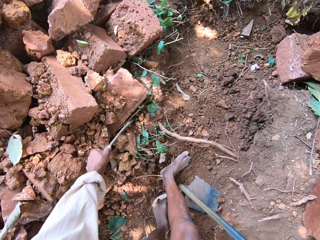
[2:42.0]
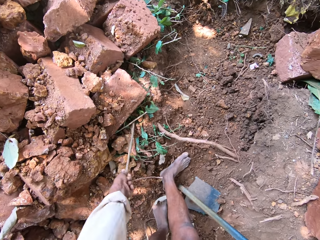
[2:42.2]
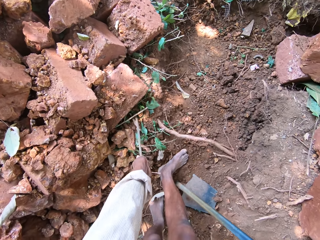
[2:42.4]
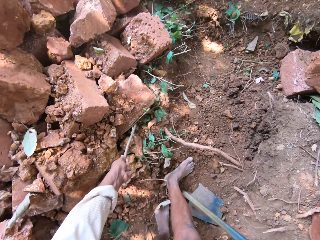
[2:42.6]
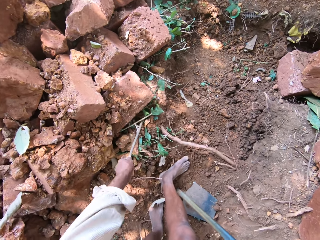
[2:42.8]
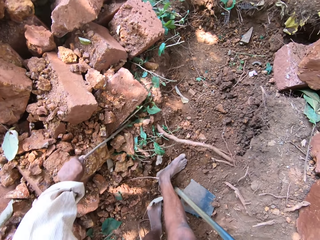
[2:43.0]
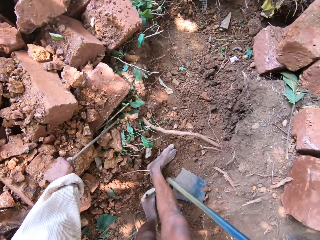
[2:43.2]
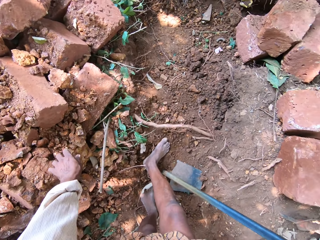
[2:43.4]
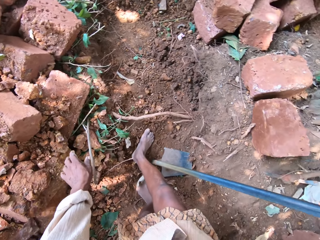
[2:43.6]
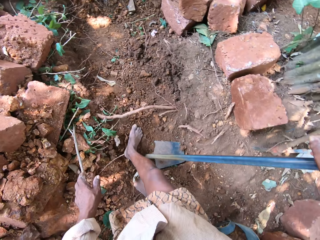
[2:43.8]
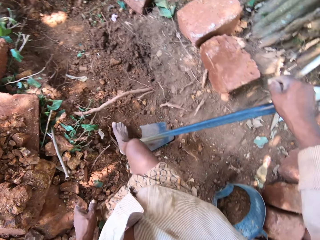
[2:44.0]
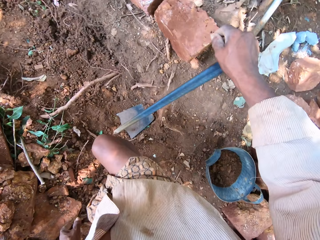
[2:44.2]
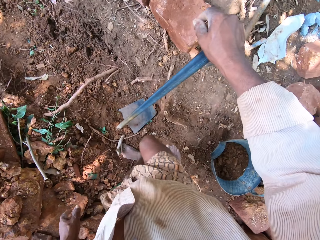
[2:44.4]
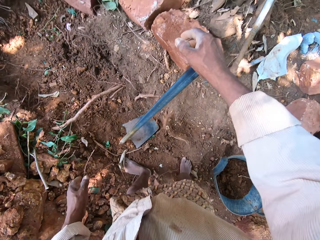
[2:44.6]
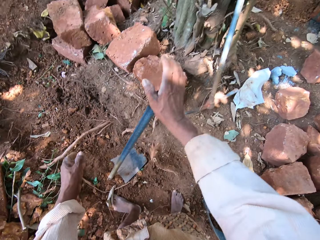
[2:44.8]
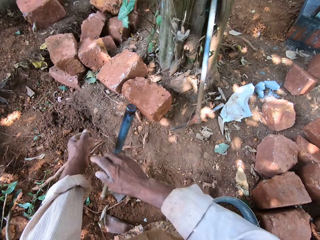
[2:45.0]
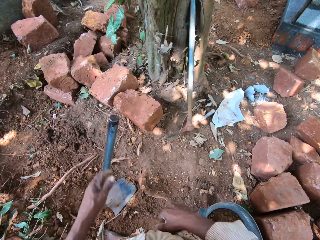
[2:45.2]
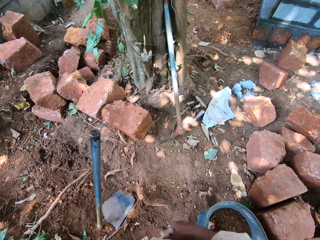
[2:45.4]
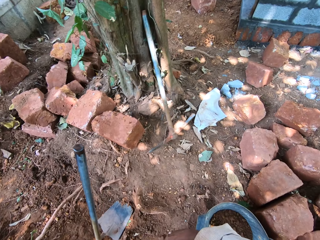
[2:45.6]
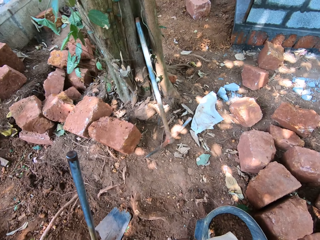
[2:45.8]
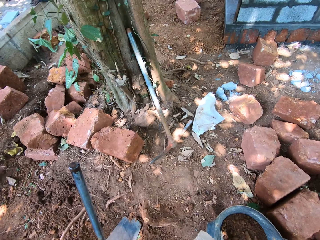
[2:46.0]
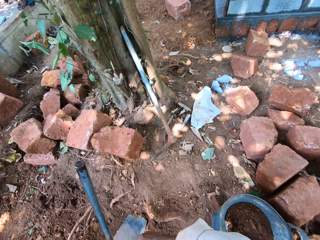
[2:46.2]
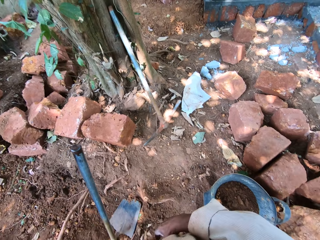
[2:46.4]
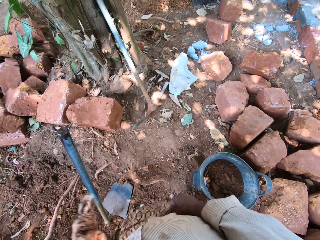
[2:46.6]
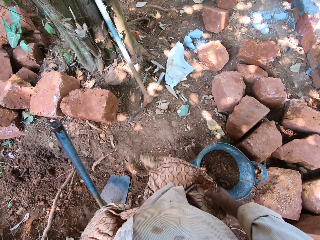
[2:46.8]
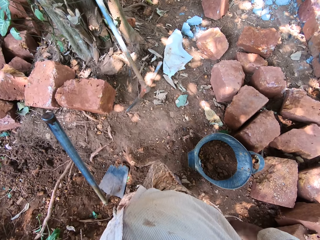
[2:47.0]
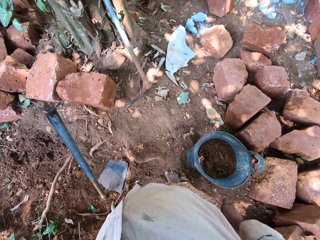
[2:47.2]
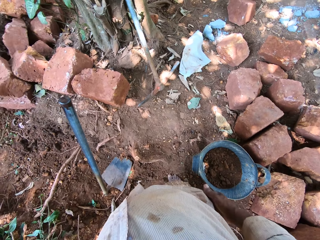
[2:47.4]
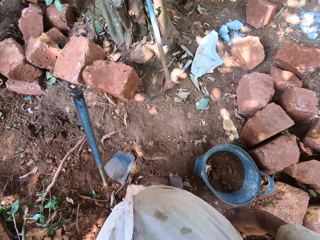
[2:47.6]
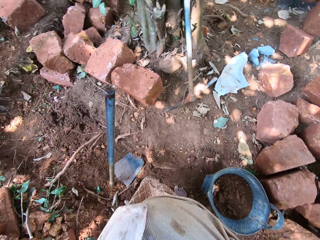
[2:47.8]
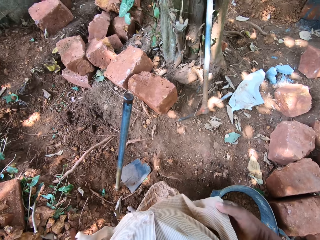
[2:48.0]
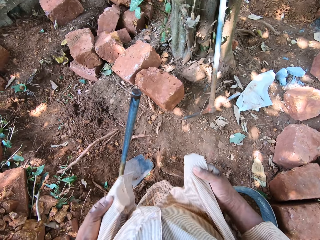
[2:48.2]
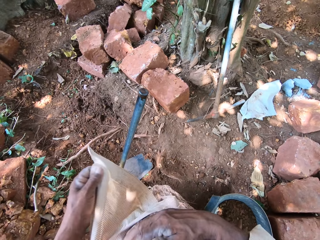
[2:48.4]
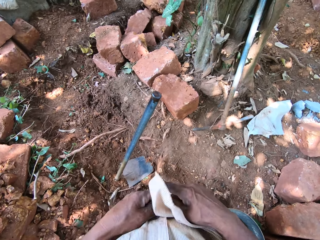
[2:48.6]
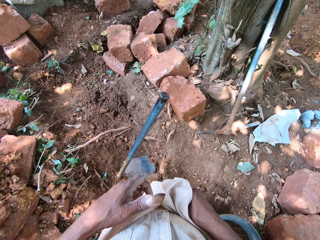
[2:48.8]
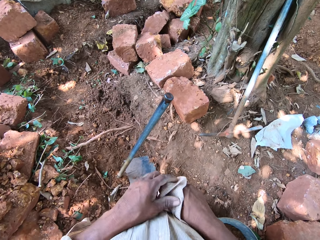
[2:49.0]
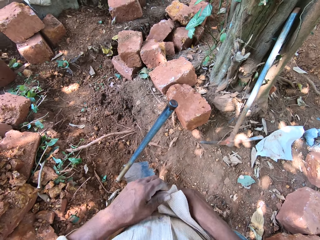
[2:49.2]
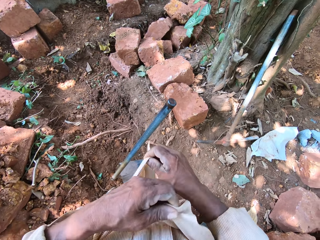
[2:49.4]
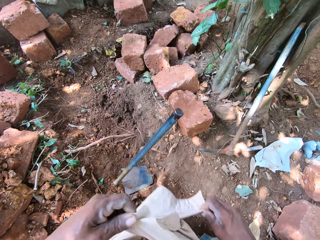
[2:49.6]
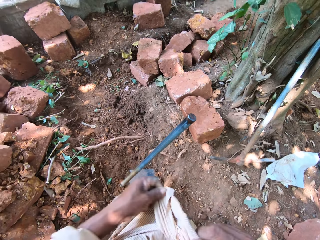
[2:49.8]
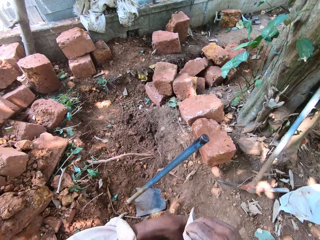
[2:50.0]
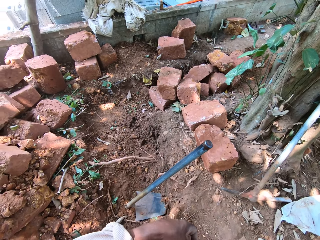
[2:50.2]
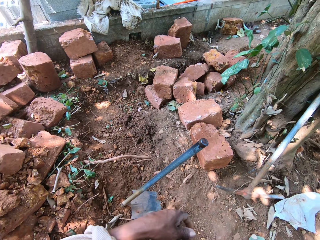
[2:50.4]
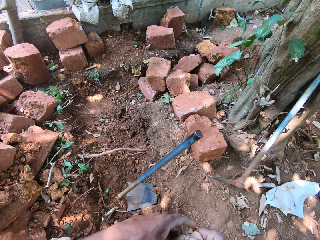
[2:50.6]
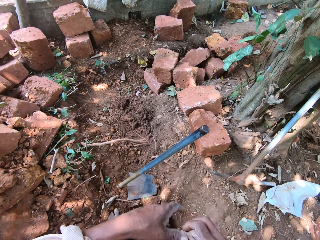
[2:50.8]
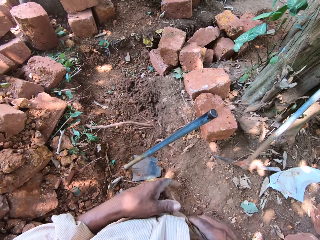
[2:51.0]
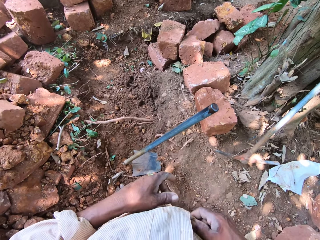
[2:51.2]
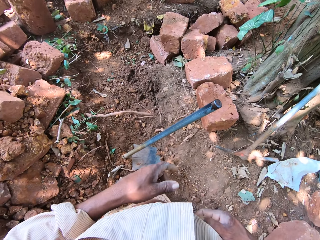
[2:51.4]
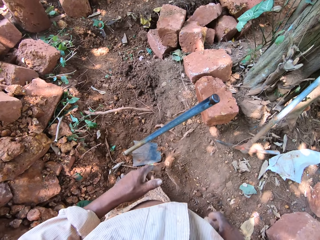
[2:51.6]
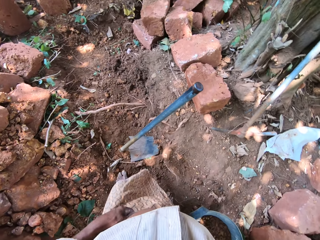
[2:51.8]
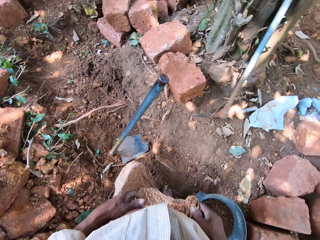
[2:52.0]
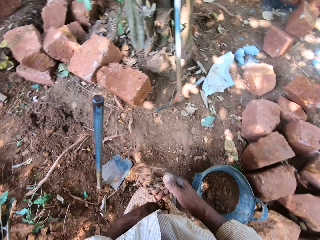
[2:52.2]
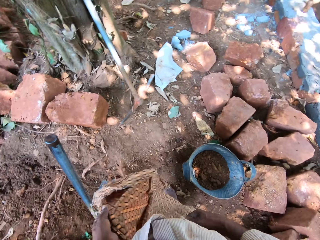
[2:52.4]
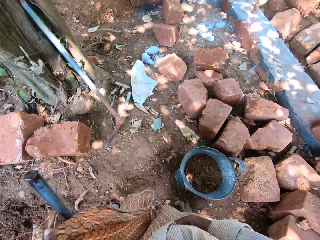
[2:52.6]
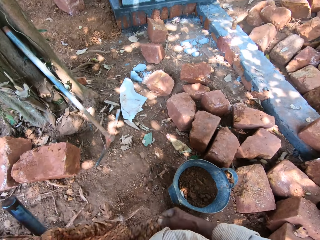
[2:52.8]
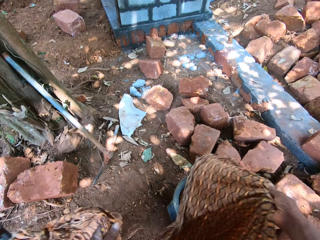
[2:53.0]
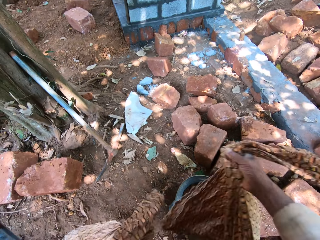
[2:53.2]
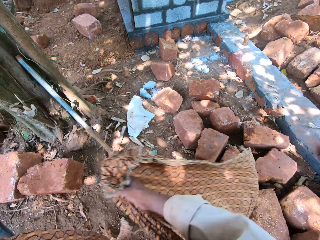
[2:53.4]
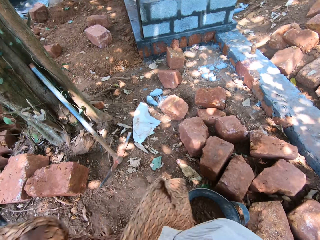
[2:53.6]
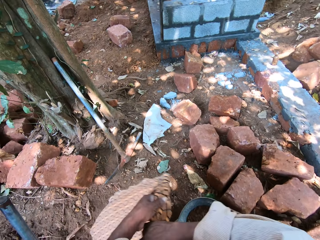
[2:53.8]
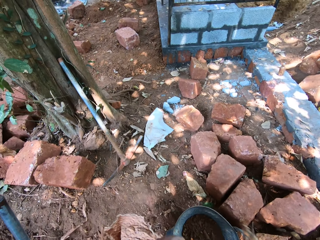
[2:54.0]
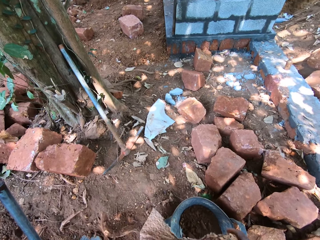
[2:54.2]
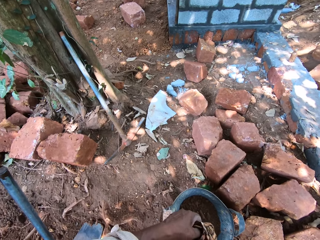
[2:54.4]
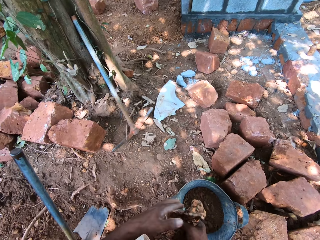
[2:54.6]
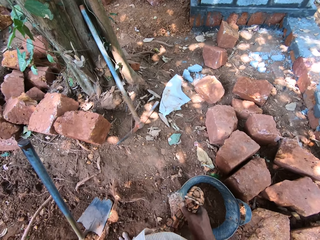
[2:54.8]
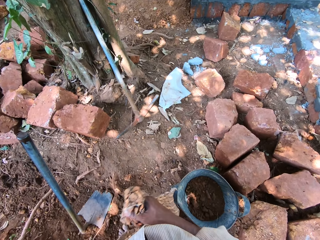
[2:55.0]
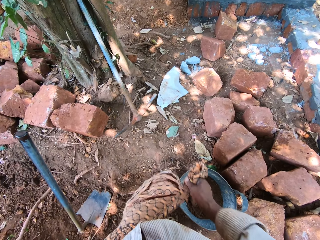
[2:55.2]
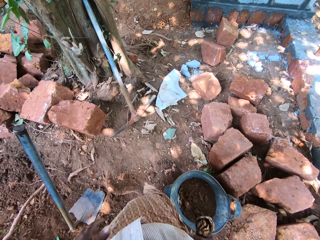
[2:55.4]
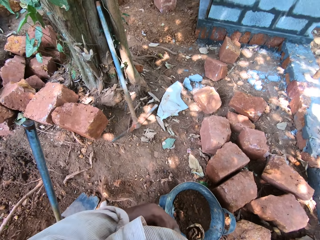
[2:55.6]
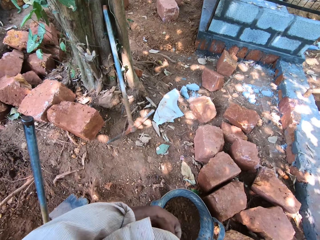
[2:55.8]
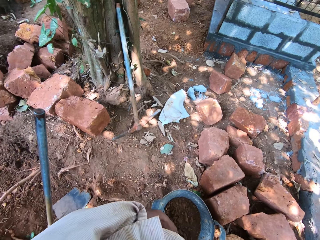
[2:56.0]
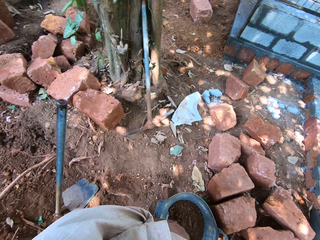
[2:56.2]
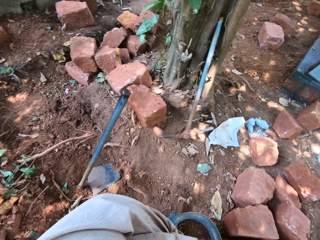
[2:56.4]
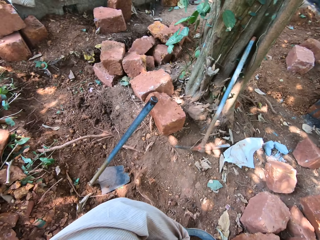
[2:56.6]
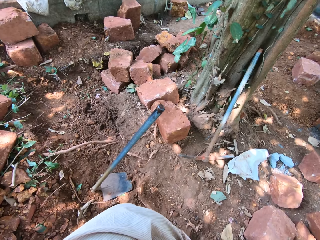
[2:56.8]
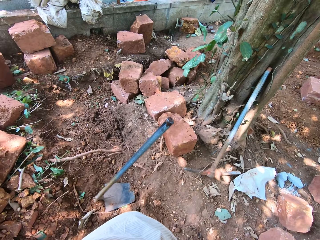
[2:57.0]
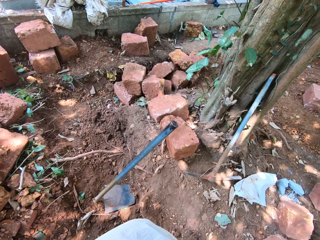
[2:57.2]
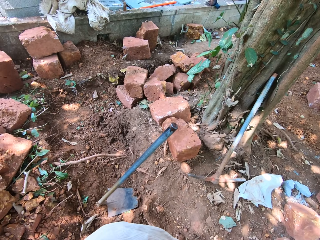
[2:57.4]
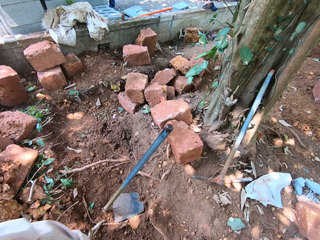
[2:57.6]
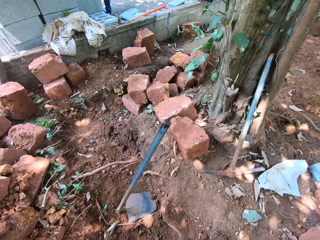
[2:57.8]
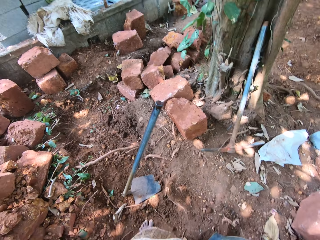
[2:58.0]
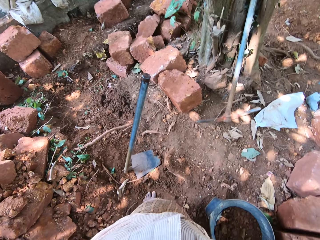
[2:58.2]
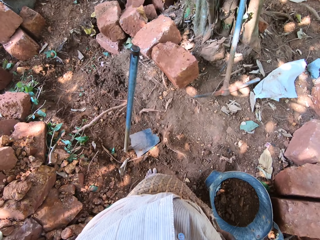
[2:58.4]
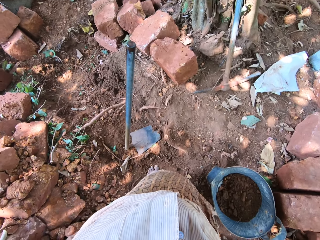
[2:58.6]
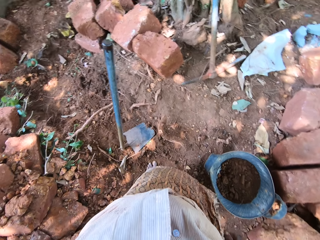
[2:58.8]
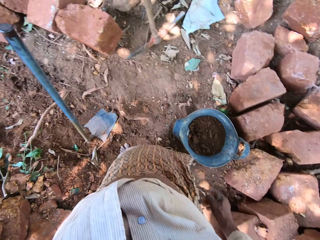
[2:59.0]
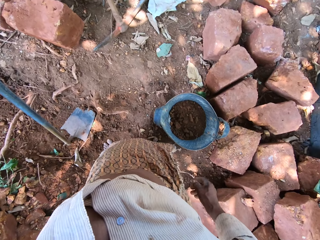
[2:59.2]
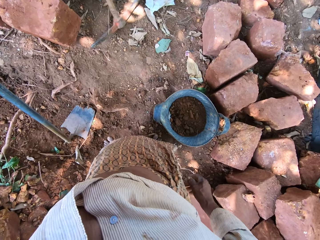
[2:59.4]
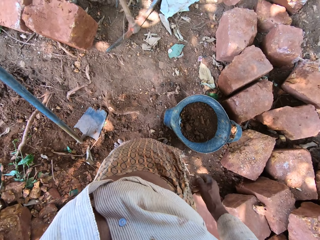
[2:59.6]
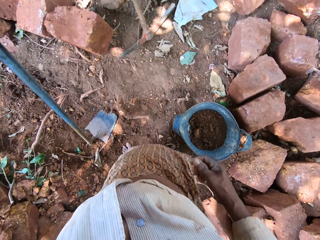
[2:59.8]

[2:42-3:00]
The camera wearer looks around. He adjusts his cloth with both hands. He ties the cloth. He ties a scarf. He looks around.

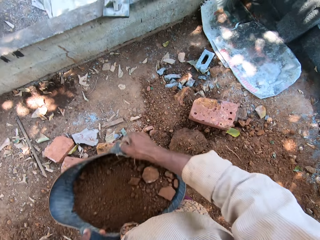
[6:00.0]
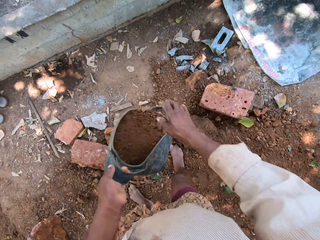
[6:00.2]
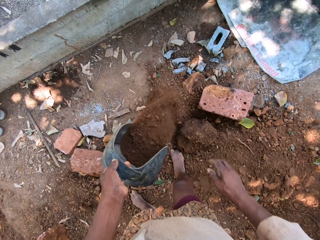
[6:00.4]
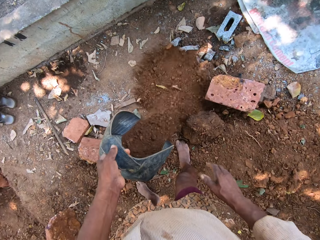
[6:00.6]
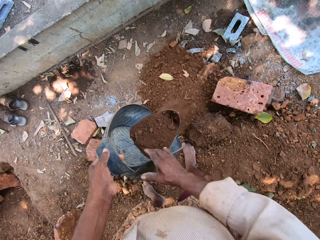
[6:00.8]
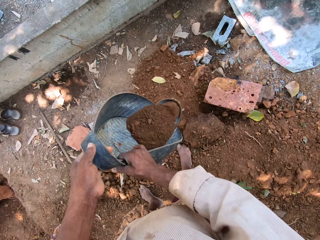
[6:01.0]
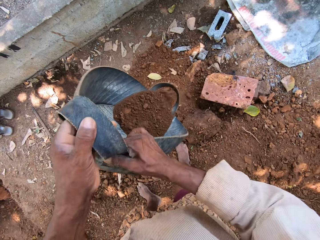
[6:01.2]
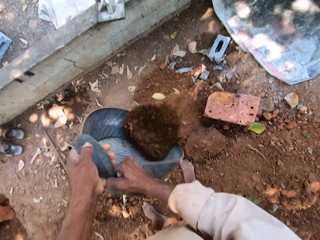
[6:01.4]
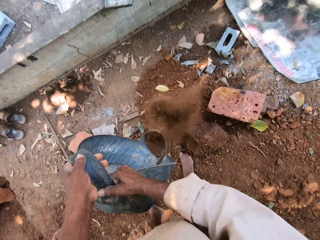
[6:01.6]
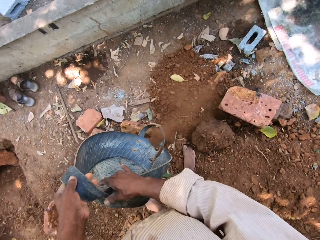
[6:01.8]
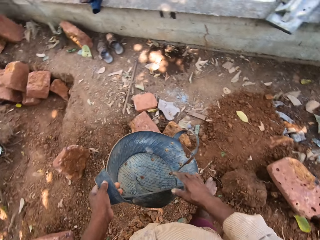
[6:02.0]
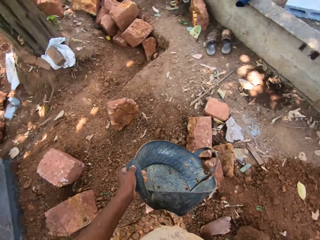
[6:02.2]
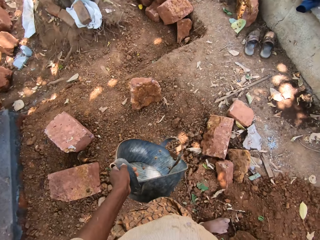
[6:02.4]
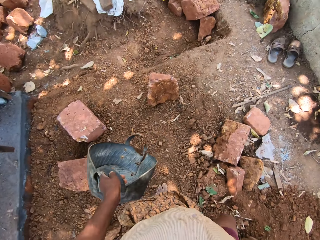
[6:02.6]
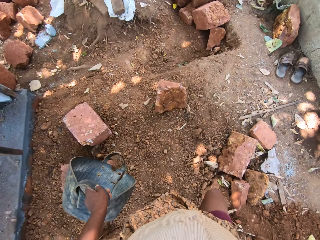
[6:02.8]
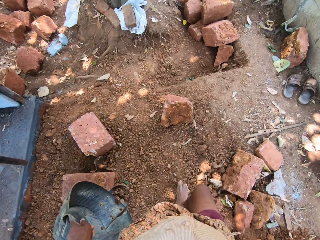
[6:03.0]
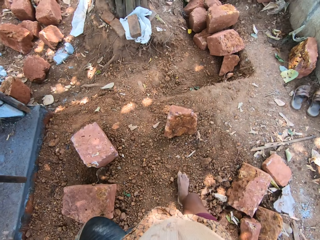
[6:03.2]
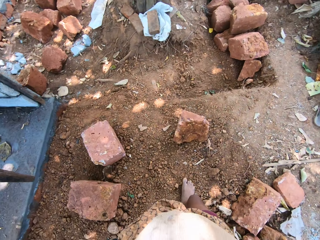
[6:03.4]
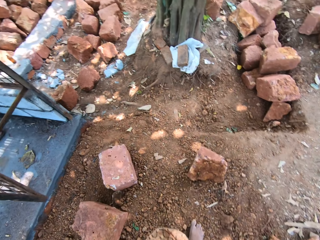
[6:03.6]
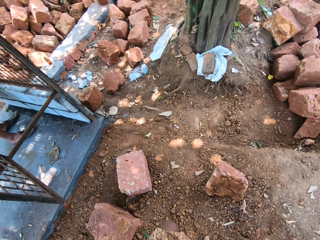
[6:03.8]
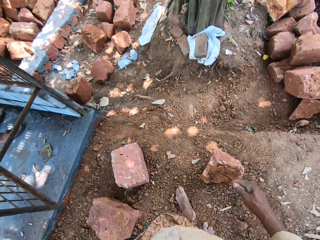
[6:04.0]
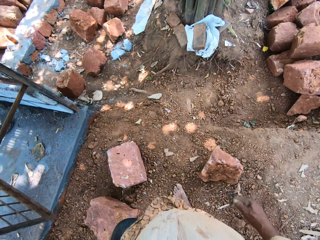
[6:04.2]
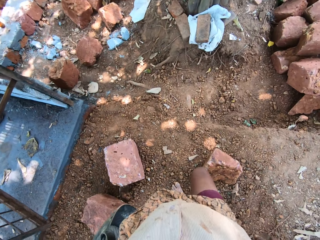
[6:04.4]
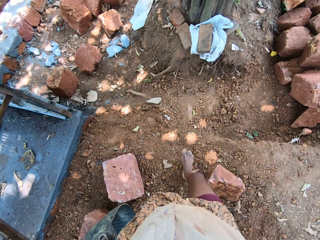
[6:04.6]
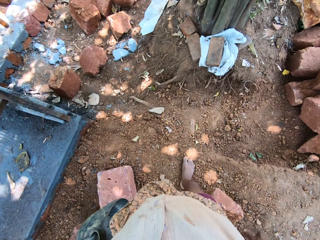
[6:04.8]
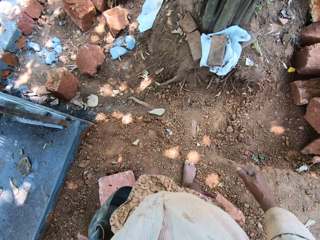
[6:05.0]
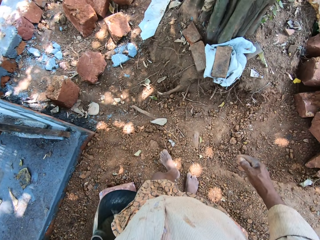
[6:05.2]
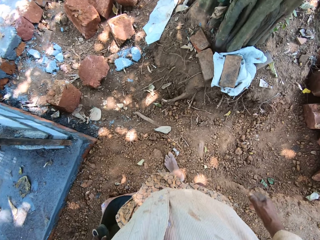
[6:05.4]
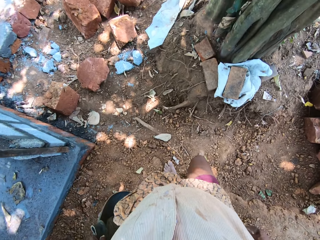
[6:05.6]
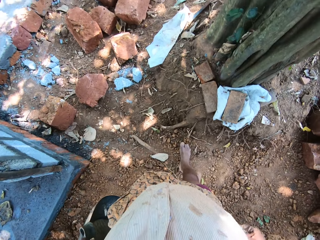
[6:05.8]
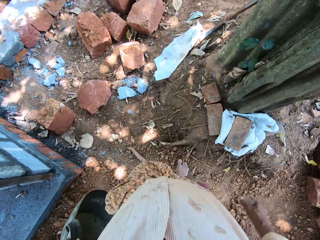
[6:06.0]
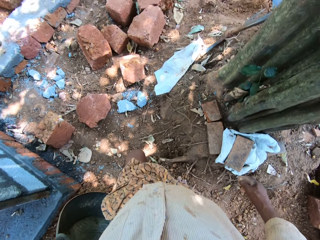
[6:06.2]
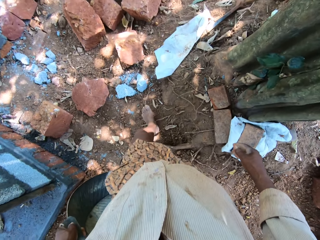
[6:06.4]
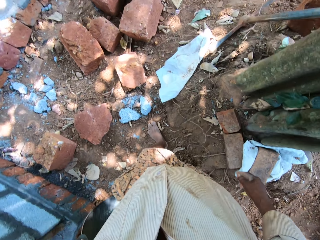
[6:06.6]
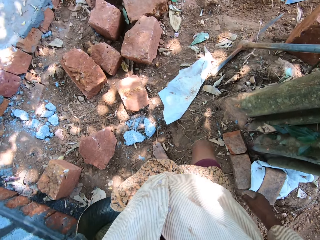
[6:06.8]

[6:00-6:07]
The camera wearer pours soil. He walks towards the garden hoe with the container in his left hand.
